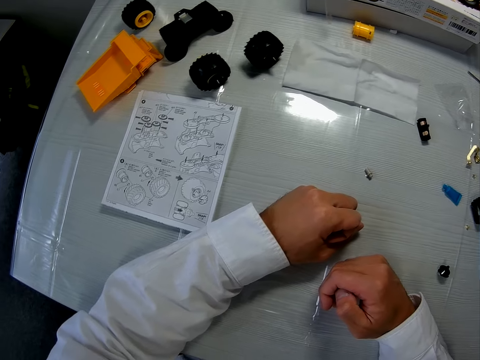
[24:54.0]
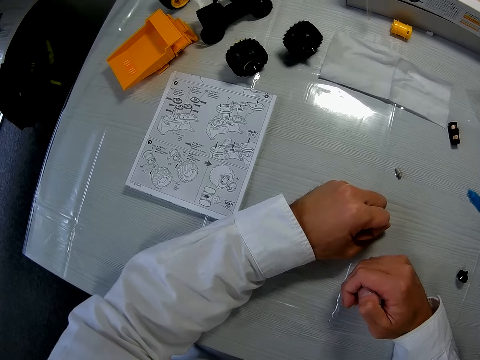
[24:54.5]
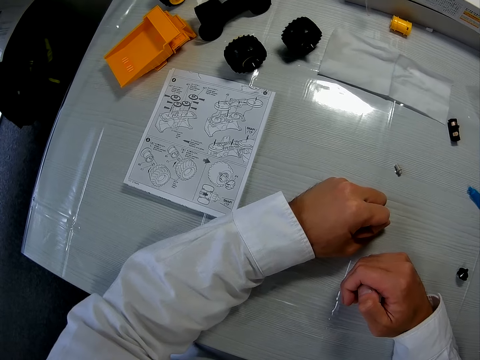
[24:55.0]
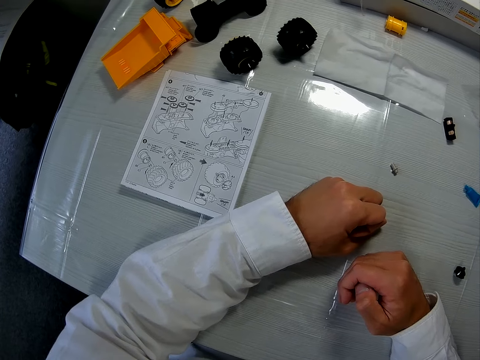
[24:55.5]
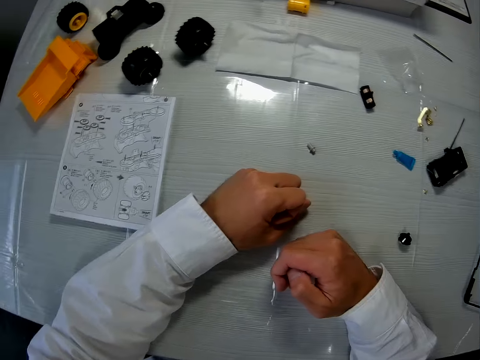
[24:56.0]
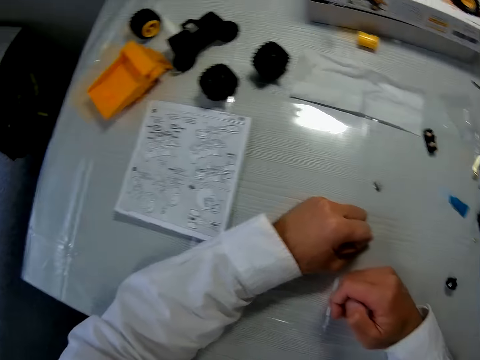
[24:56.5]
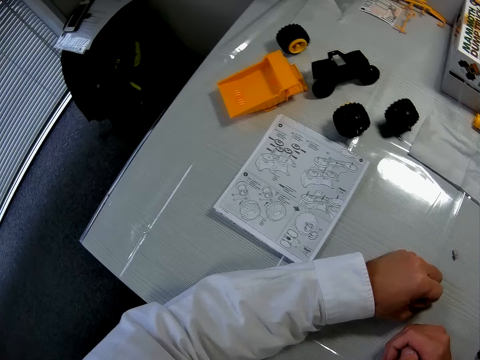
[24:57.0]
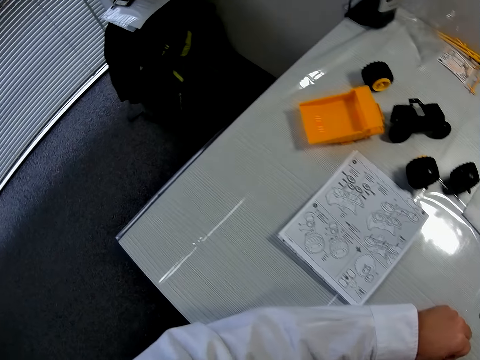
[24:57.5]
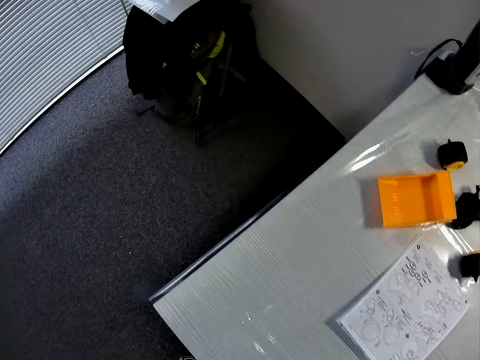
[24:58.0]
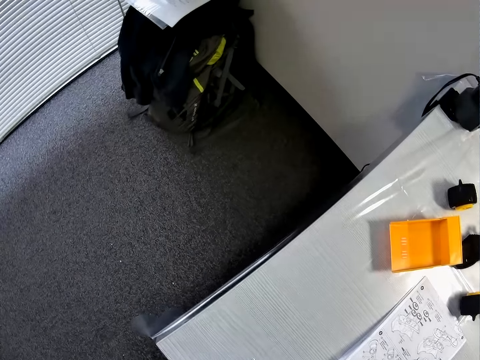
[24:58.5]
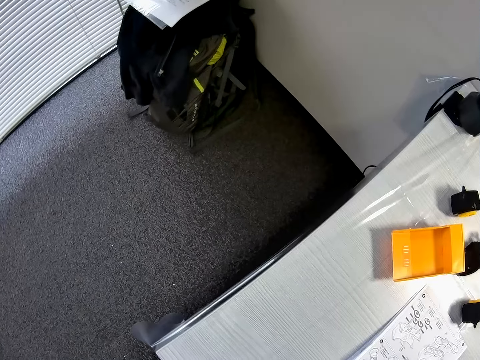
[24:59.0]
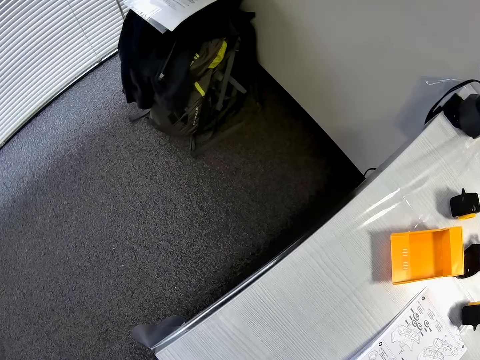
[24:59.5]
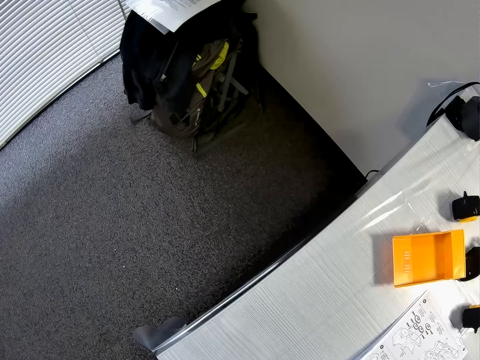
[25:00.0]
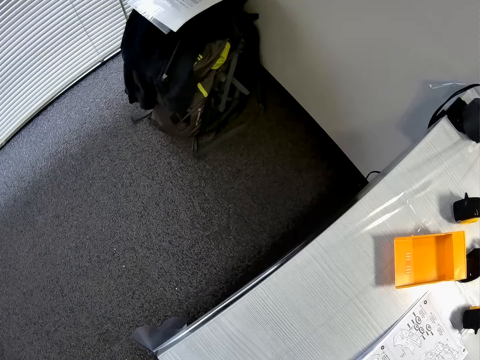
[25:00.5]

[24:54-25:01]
The camera wearer looks around the room.
